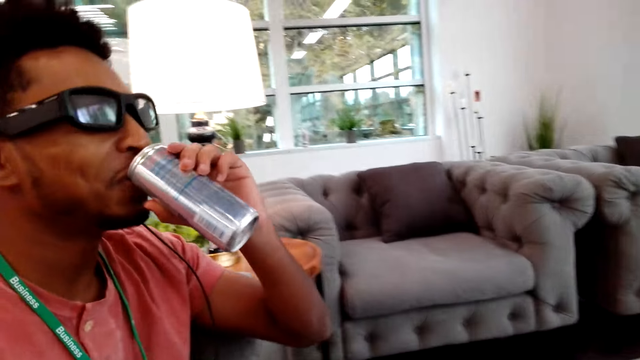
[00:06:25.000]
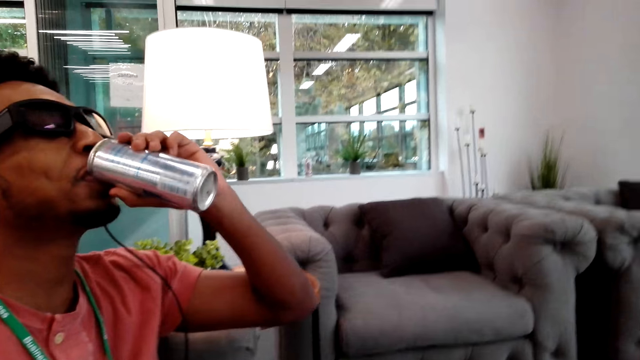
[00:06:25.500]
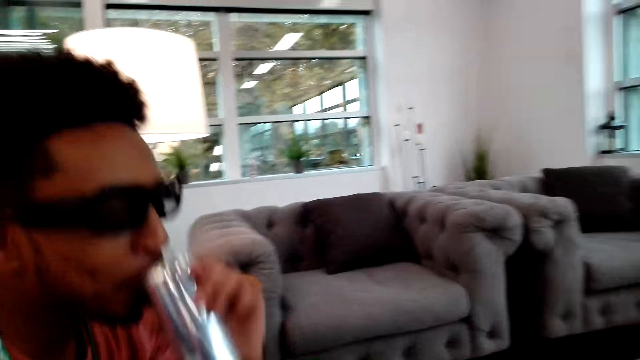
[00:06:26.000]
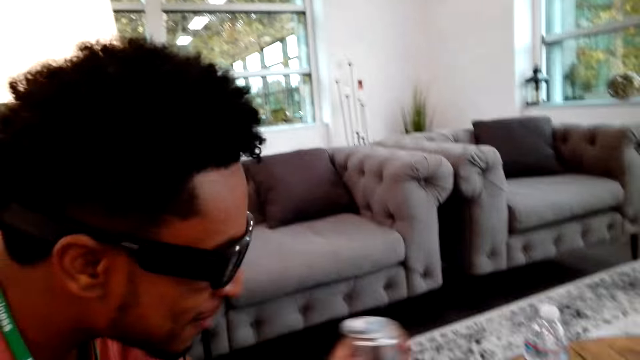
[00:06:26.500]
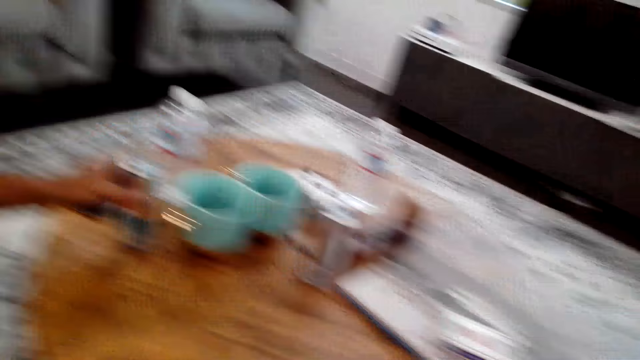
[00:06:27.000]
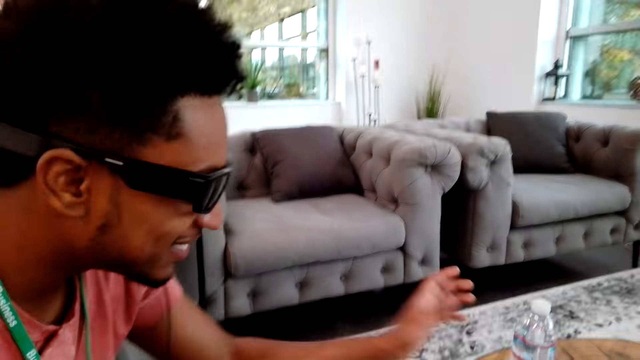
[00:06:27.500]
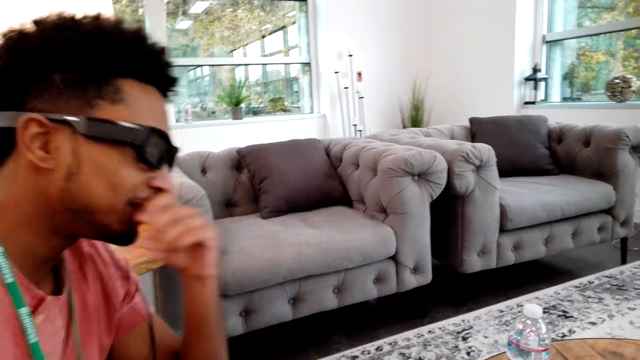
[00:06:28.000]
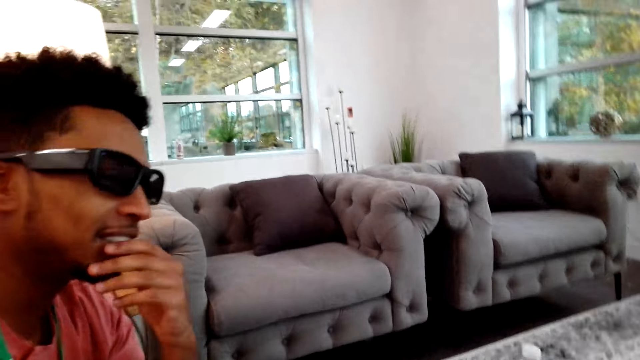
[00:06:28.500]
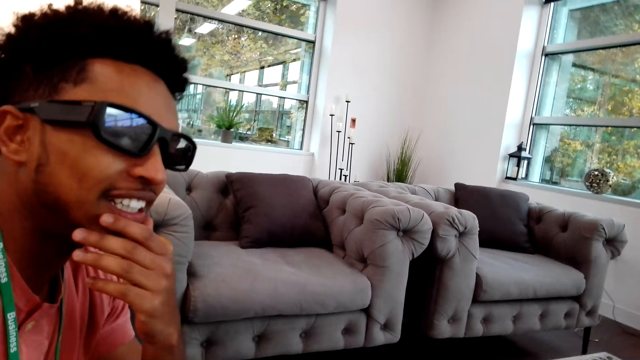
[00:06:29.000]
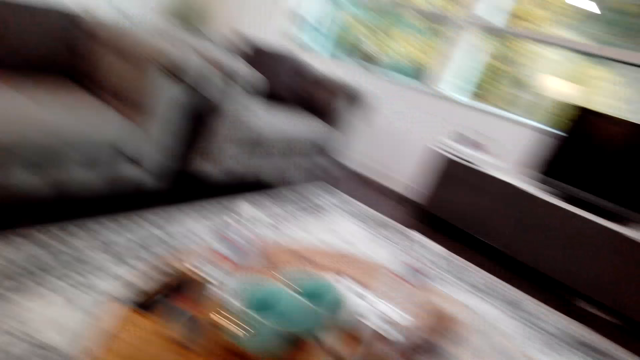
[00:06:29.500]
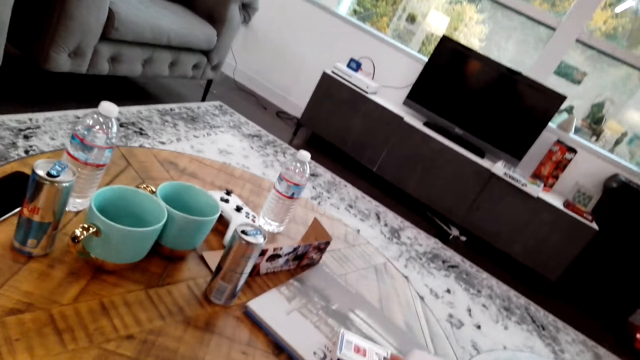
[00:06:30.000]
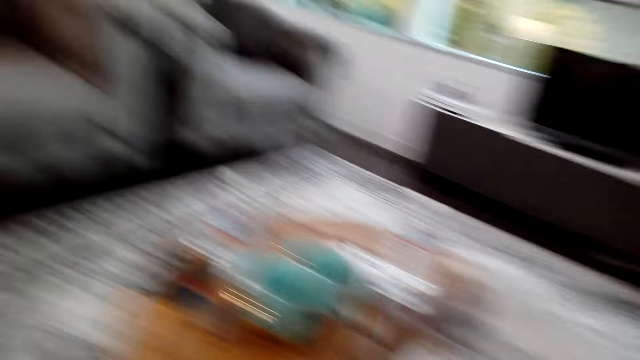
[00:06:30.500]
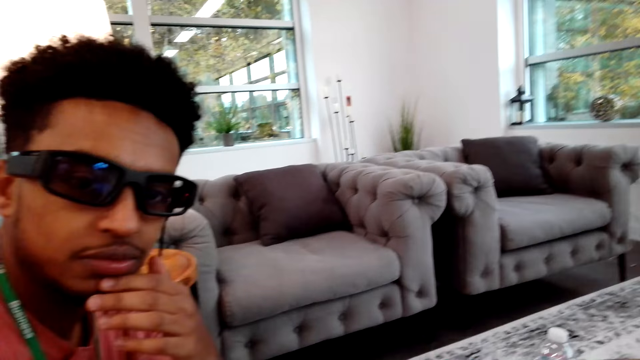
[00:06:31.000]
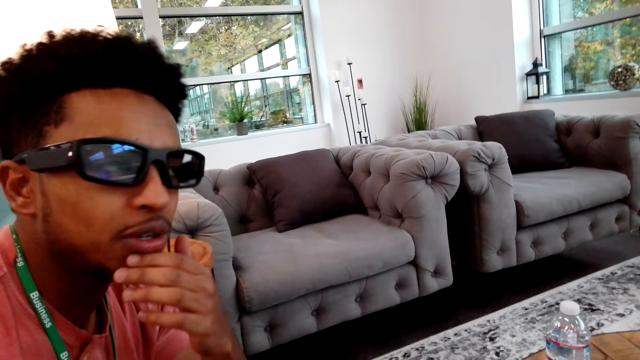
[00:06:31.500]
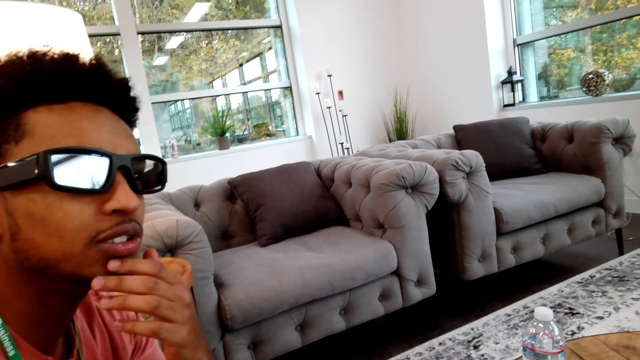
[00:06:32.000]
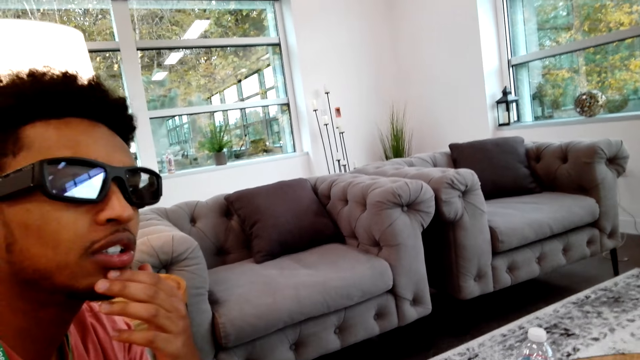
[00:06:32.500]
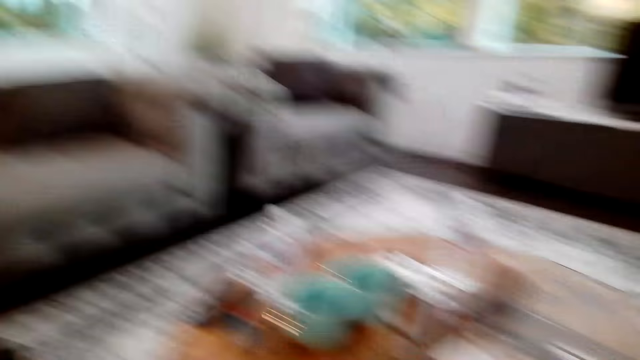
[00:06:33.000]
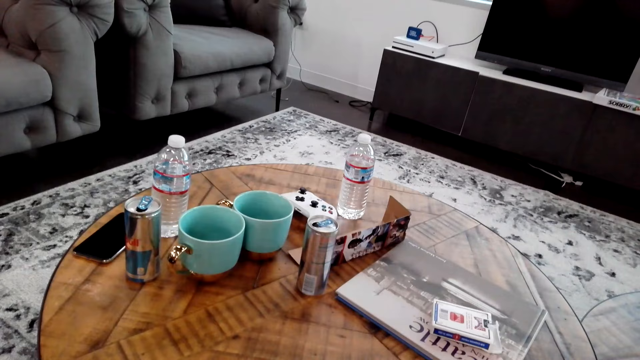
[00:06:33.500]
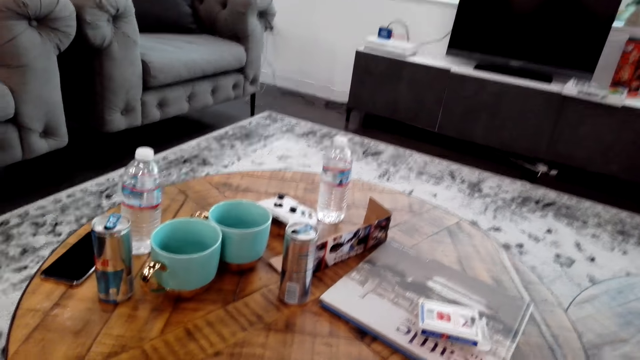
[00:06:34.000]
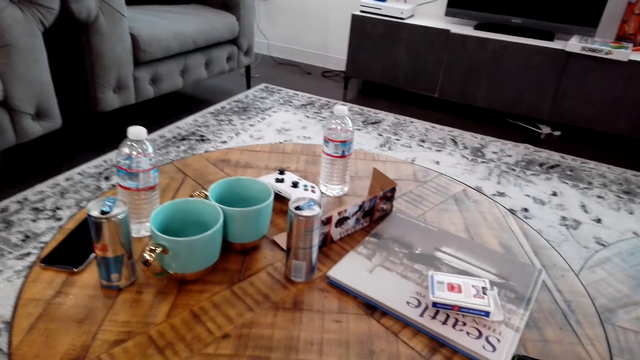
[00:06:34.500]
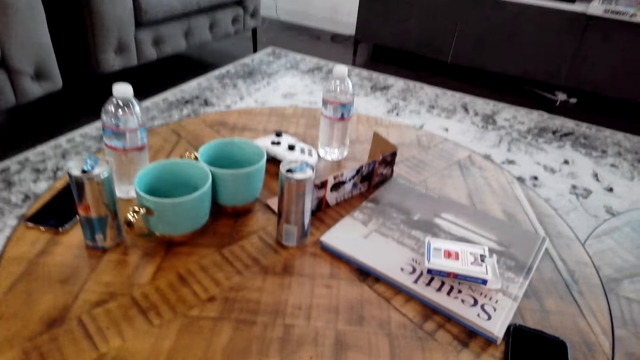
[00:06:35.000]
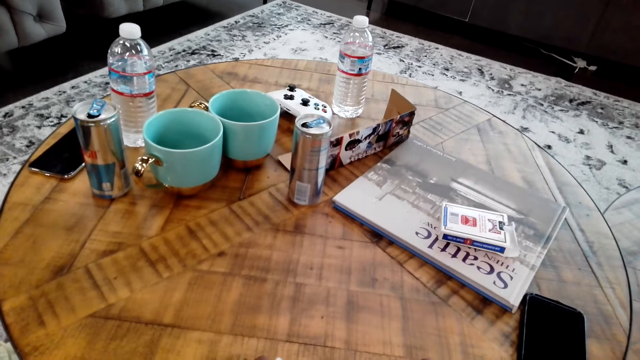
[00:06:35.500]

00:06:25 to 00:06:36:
A man drinks from a can. The man places the can on the table, moves the hand and talks to the camera wearer. The camera wearer looks around the room.

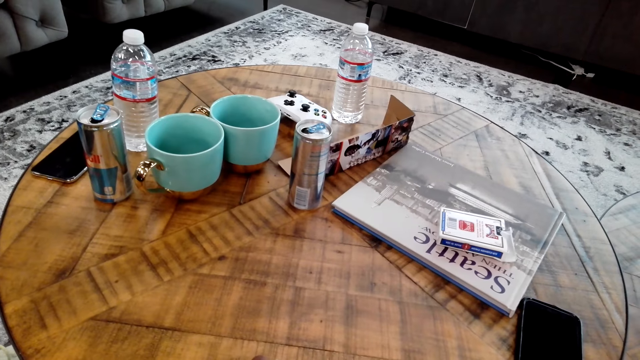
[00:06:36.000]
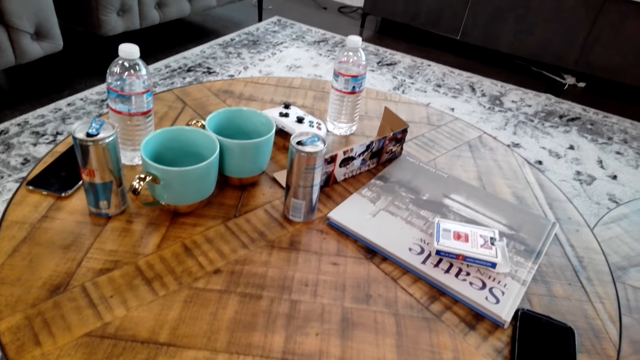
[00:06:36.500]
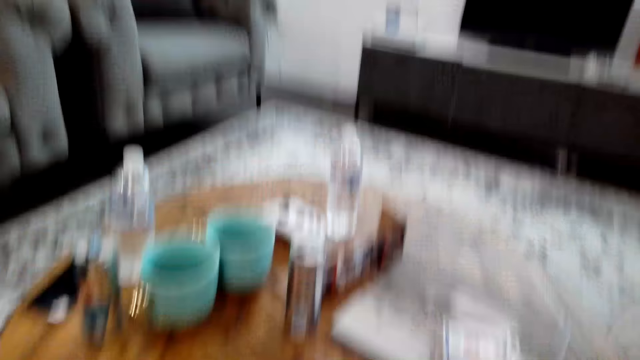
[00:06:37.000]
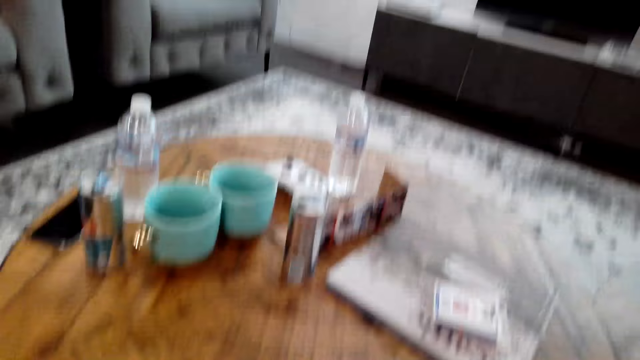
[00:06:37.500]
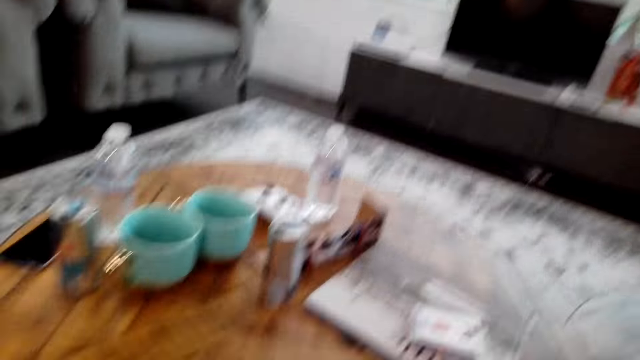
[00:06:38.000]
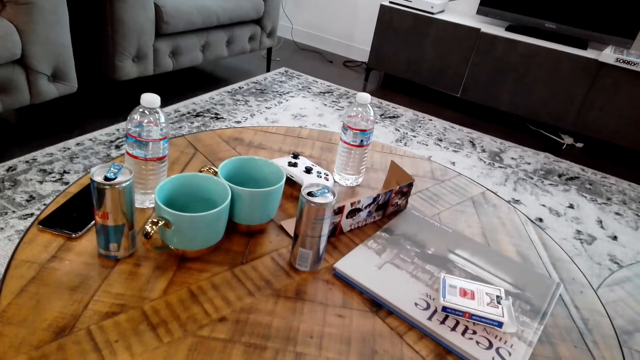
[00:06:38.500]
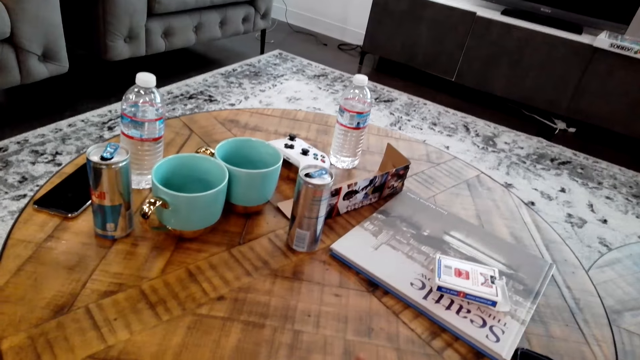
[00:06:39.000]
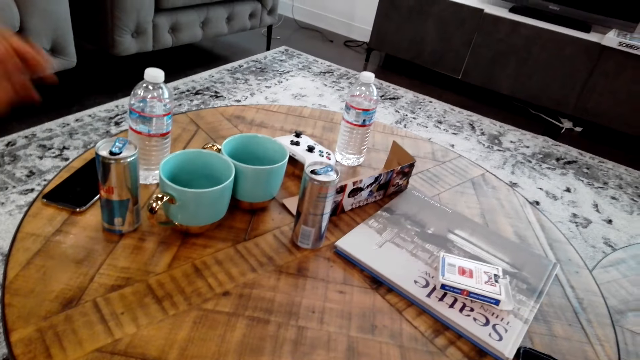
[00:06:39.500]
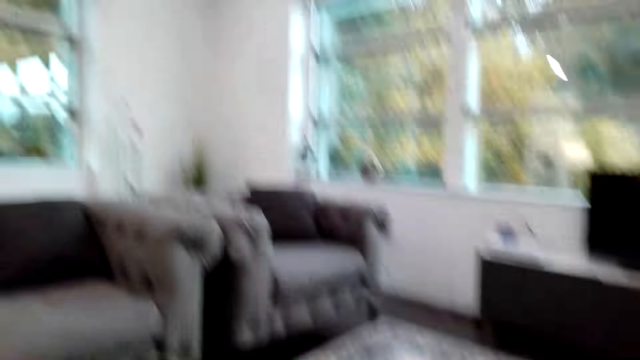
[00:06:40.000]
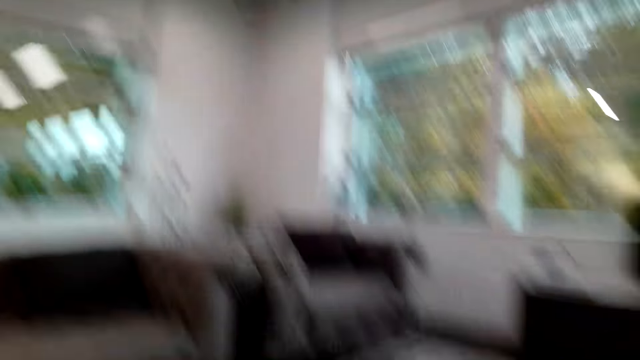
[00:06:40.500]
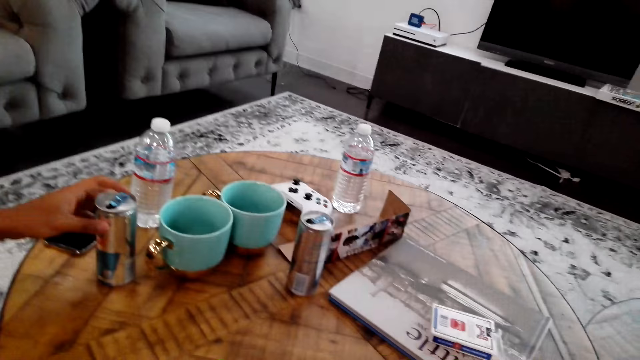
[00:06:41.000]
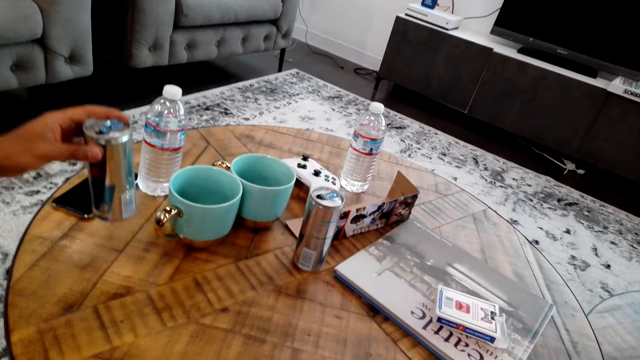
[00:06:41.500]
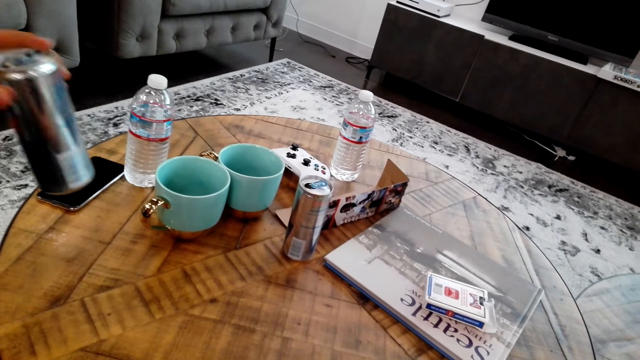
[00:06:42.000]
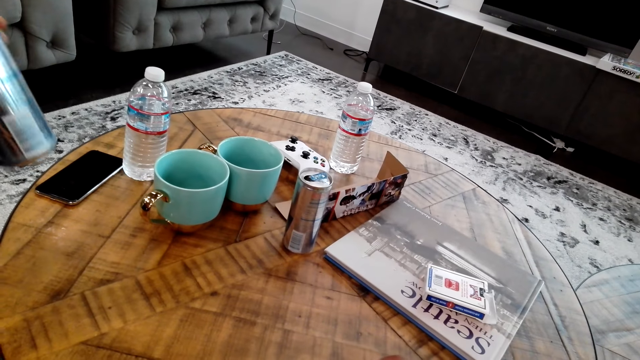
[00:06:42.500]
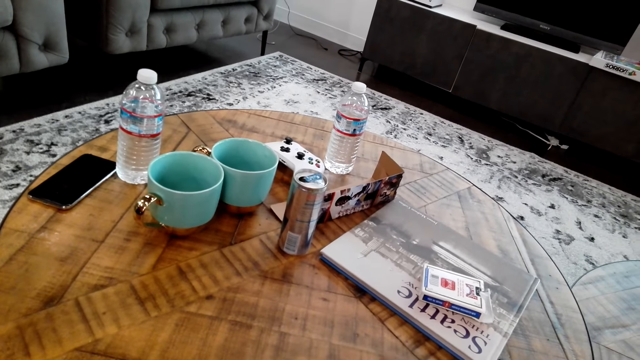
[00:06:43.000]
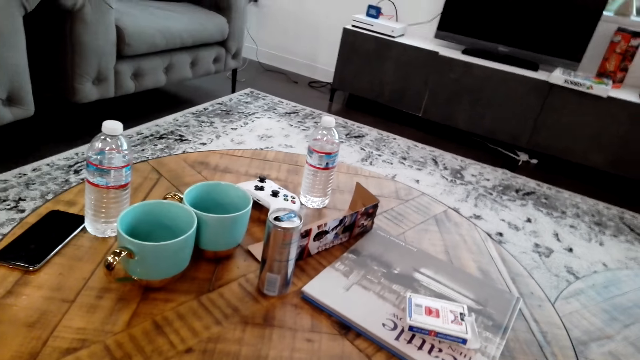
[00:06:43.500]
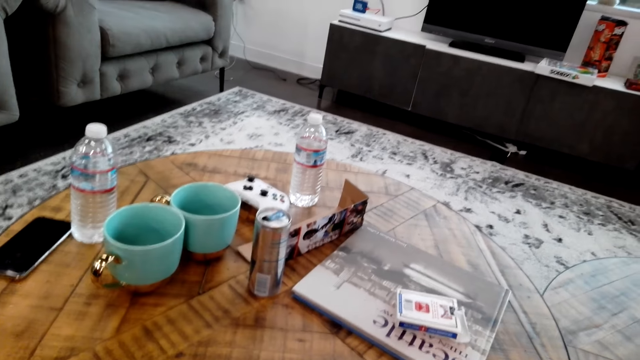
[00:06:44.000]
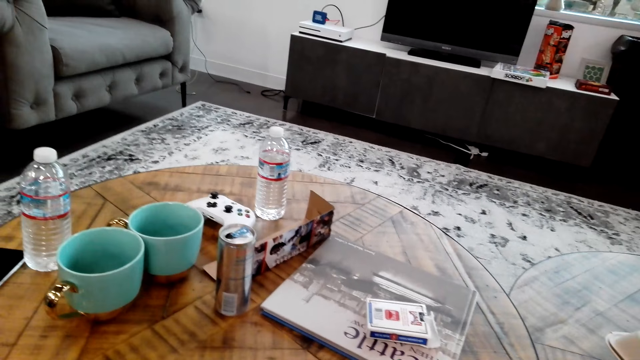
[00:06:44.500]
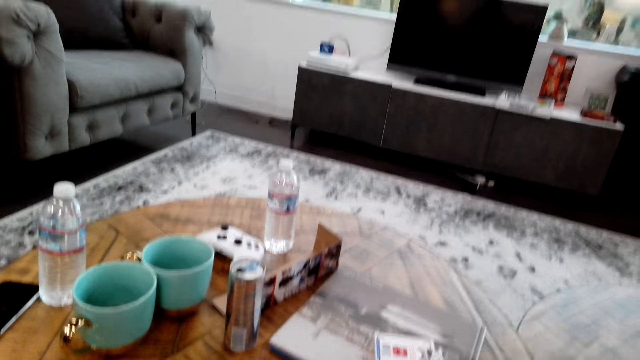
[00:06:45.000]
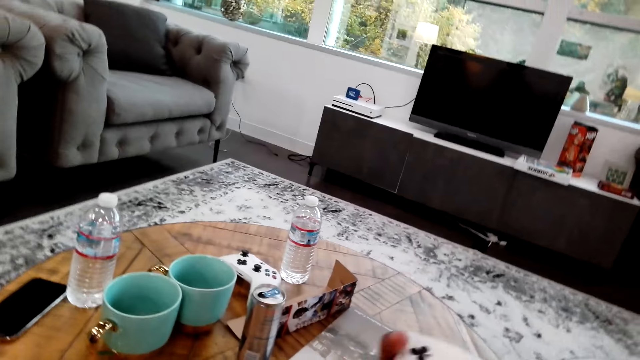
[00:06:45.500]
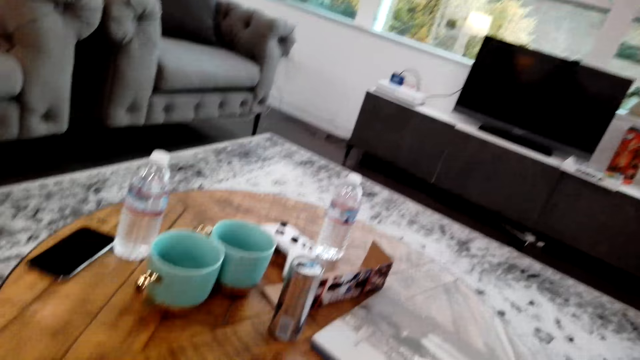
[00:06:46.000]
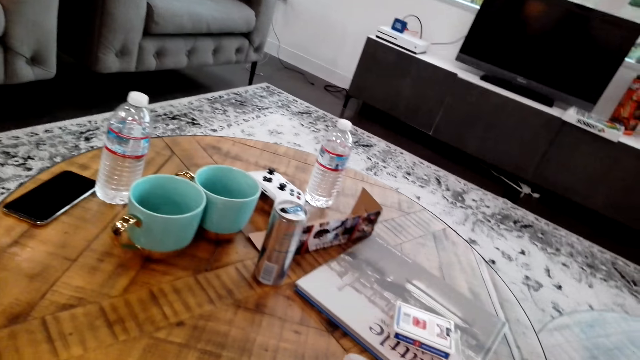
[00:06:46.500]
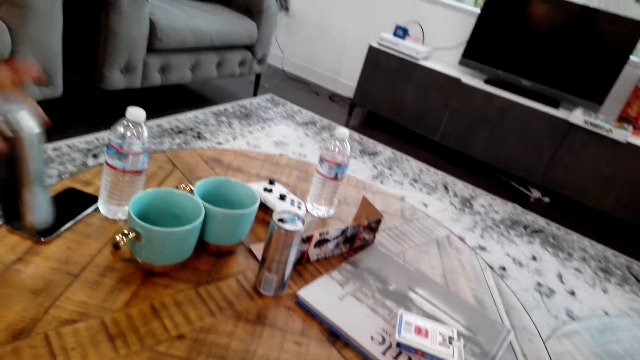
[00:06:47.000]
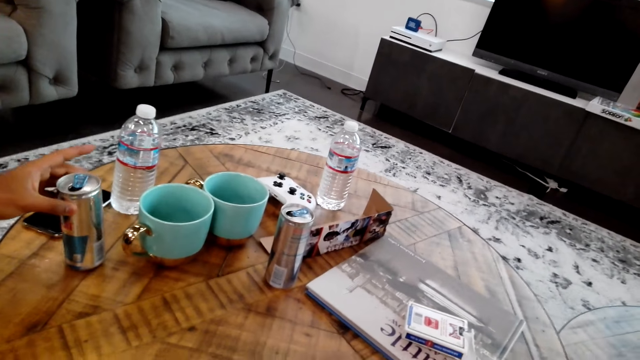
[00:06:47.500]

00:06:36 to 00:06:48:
The camera wearer converses with a man. The man moves the can. The camera wearer looks around the room.
